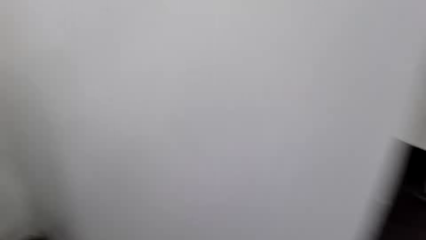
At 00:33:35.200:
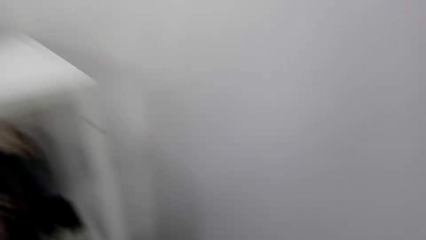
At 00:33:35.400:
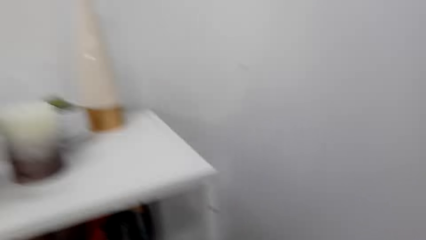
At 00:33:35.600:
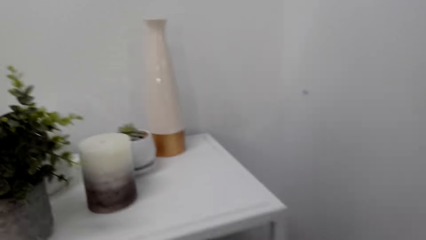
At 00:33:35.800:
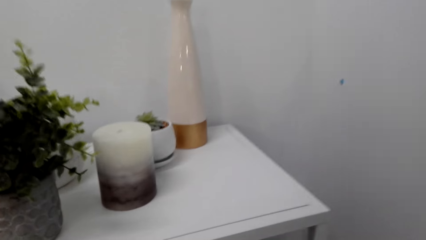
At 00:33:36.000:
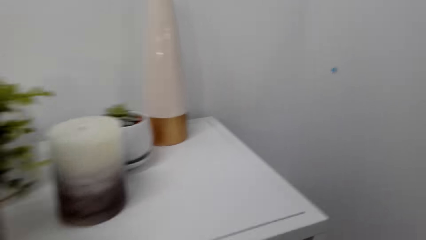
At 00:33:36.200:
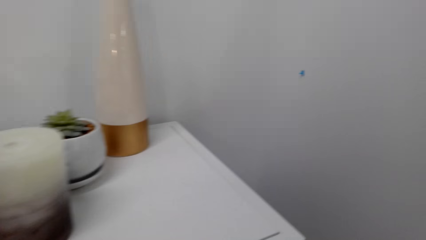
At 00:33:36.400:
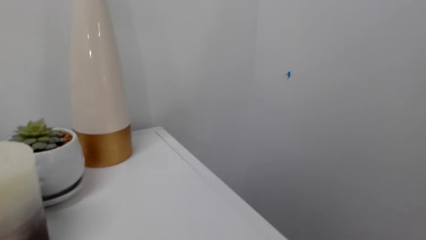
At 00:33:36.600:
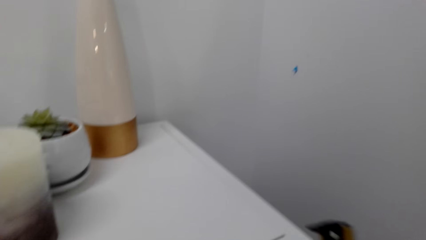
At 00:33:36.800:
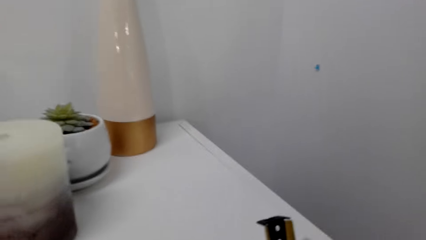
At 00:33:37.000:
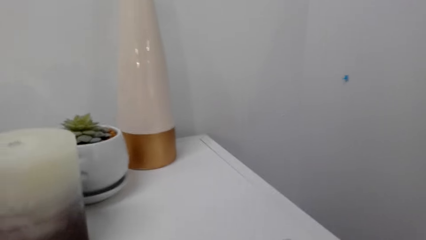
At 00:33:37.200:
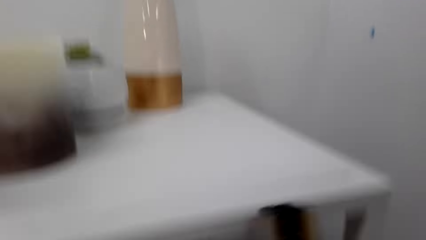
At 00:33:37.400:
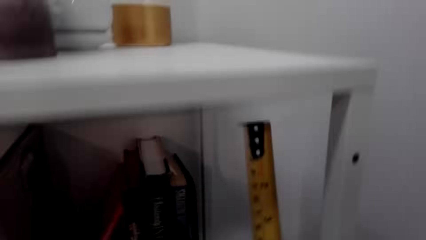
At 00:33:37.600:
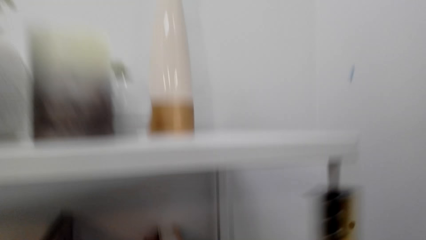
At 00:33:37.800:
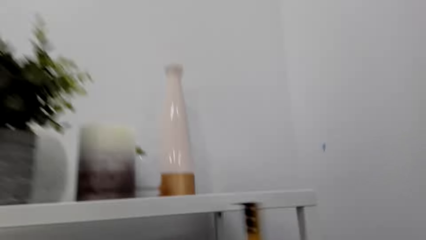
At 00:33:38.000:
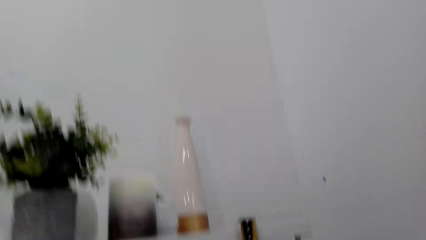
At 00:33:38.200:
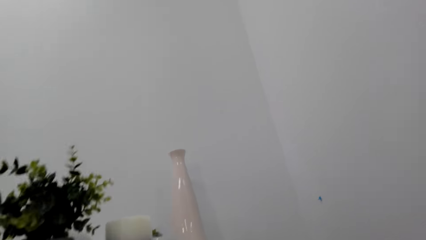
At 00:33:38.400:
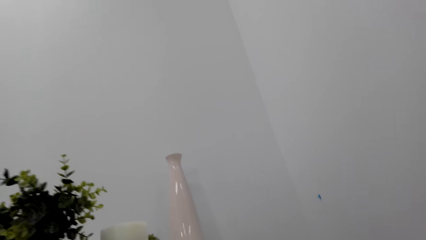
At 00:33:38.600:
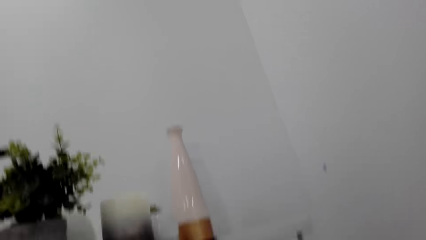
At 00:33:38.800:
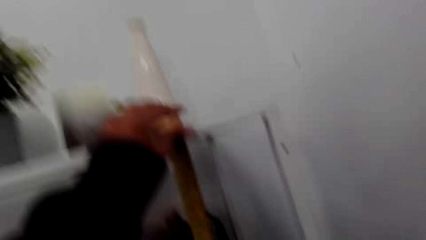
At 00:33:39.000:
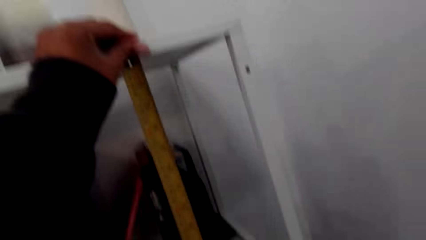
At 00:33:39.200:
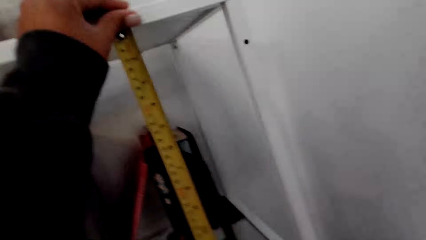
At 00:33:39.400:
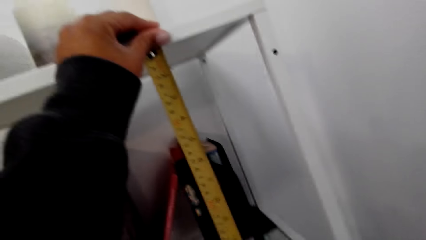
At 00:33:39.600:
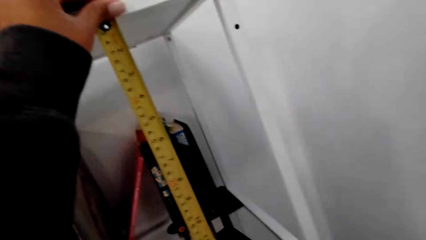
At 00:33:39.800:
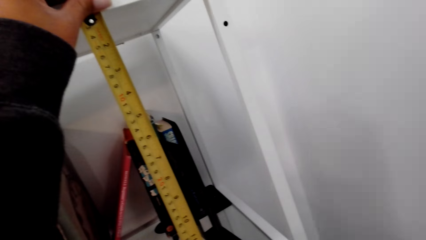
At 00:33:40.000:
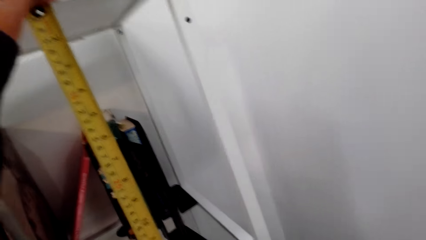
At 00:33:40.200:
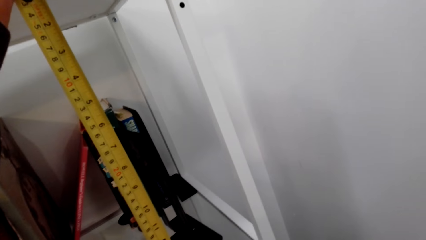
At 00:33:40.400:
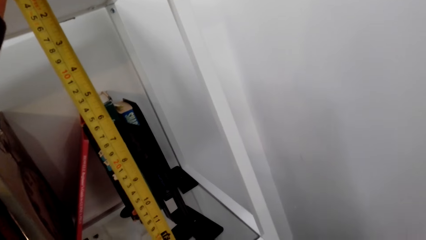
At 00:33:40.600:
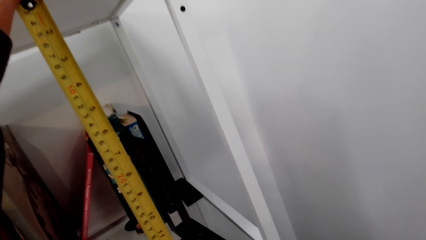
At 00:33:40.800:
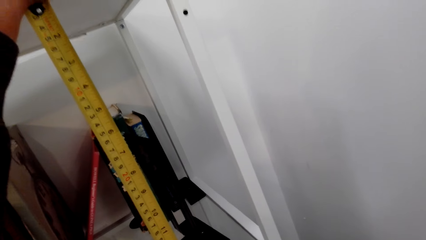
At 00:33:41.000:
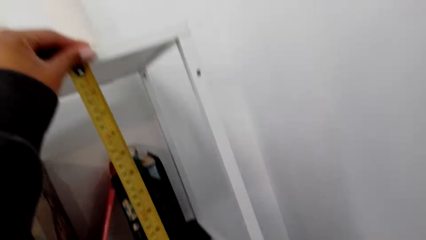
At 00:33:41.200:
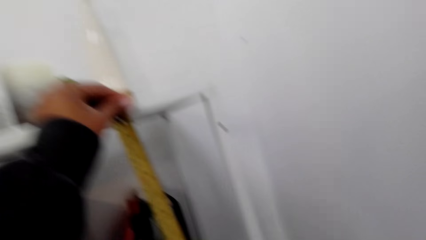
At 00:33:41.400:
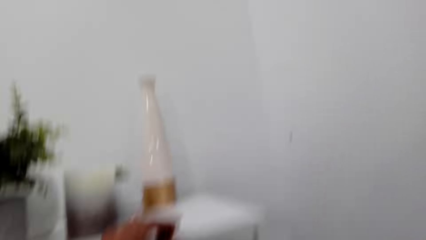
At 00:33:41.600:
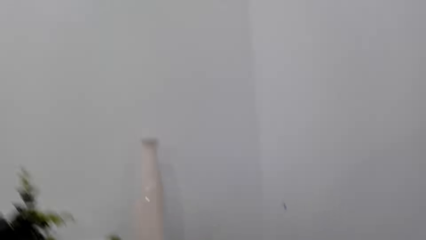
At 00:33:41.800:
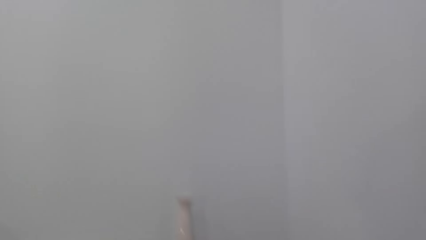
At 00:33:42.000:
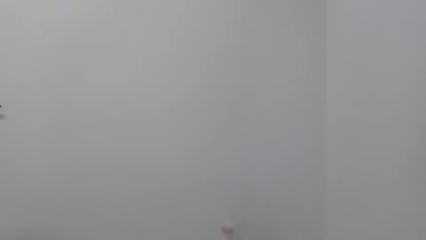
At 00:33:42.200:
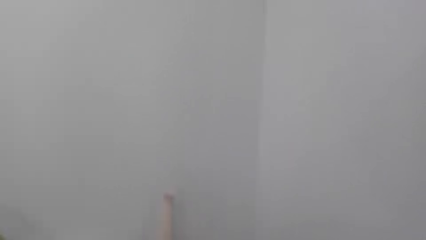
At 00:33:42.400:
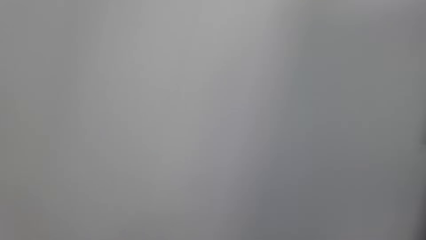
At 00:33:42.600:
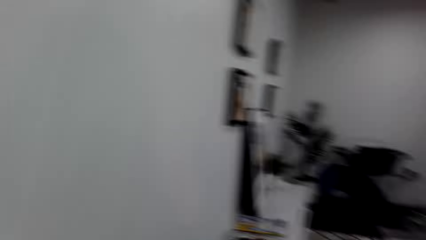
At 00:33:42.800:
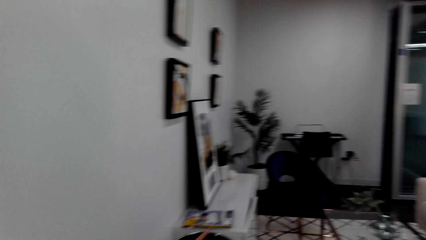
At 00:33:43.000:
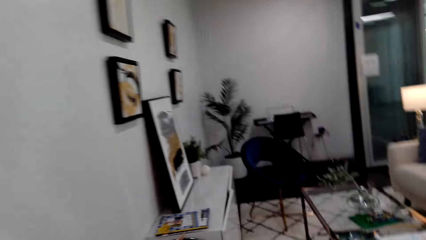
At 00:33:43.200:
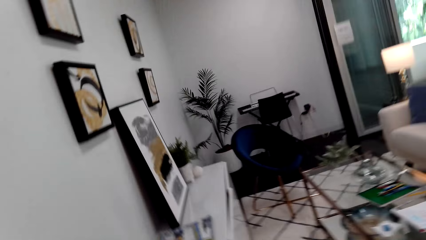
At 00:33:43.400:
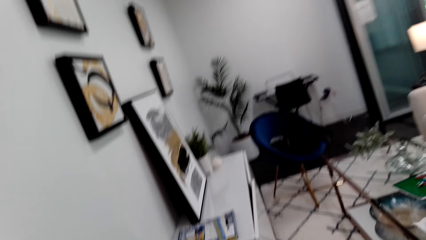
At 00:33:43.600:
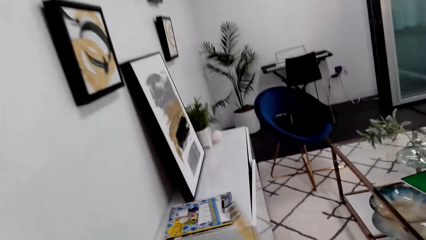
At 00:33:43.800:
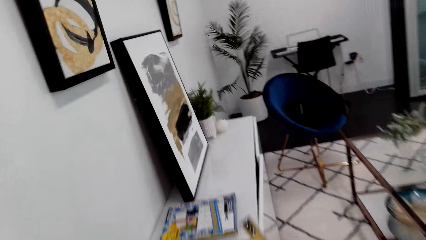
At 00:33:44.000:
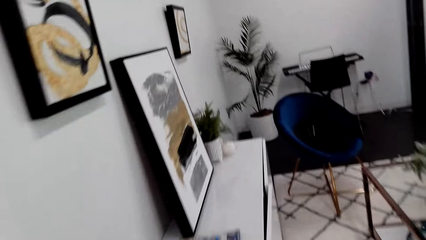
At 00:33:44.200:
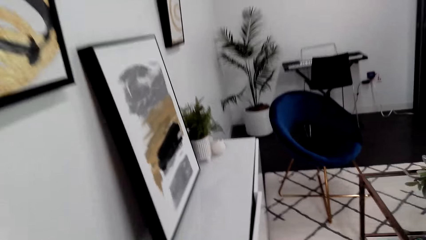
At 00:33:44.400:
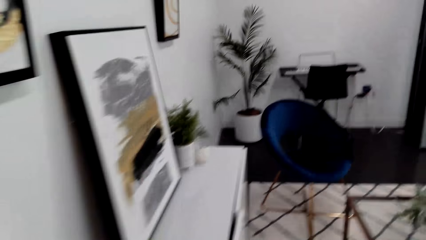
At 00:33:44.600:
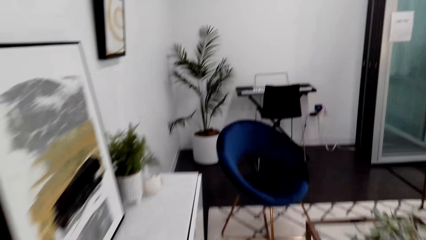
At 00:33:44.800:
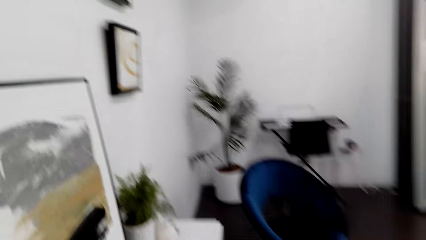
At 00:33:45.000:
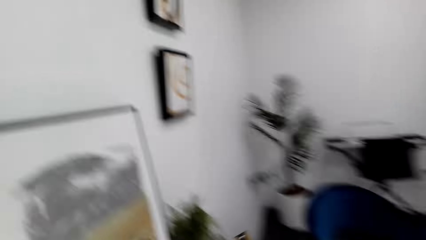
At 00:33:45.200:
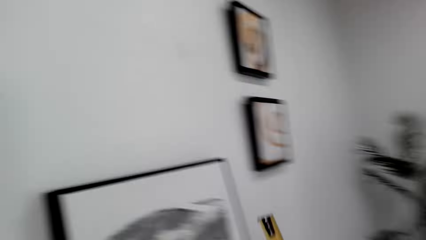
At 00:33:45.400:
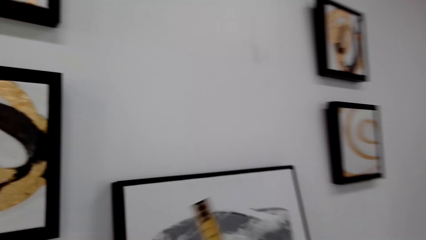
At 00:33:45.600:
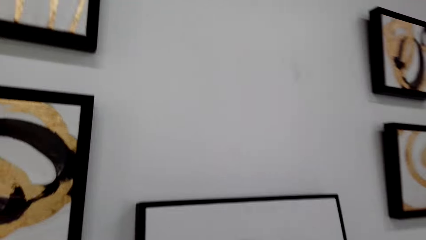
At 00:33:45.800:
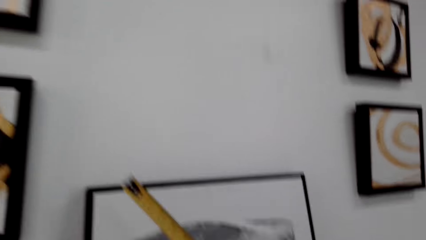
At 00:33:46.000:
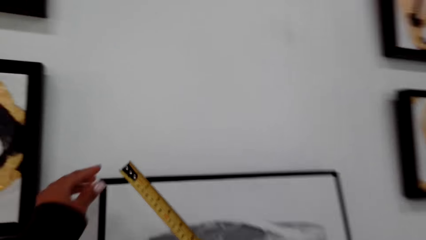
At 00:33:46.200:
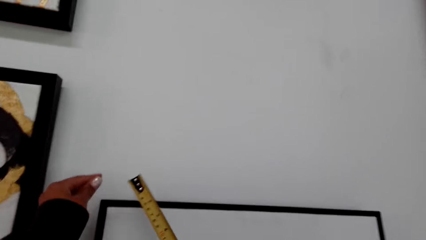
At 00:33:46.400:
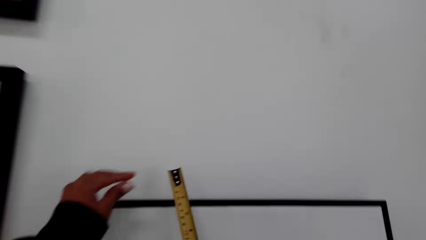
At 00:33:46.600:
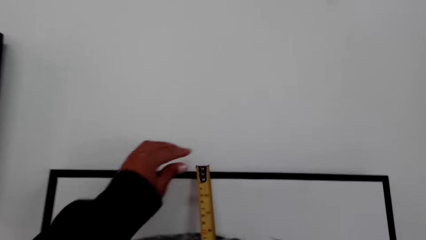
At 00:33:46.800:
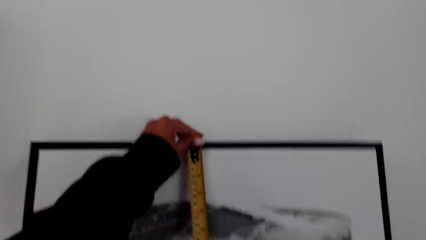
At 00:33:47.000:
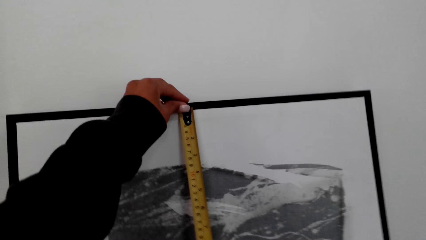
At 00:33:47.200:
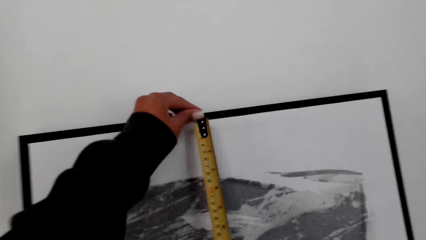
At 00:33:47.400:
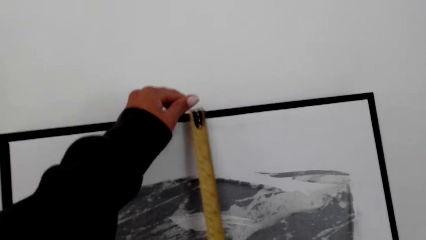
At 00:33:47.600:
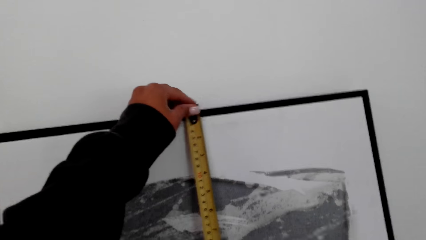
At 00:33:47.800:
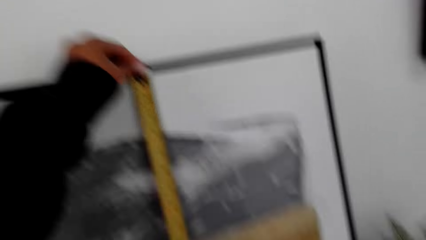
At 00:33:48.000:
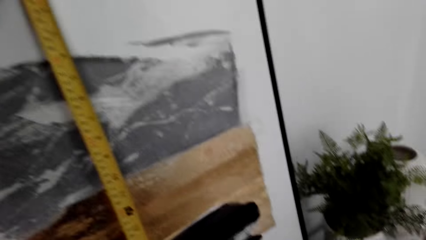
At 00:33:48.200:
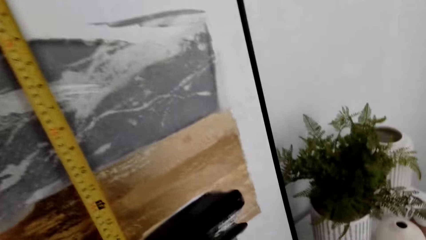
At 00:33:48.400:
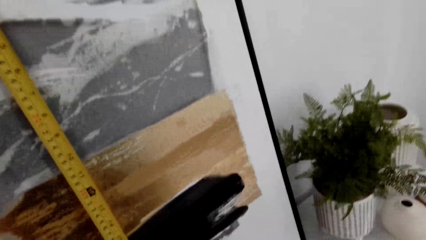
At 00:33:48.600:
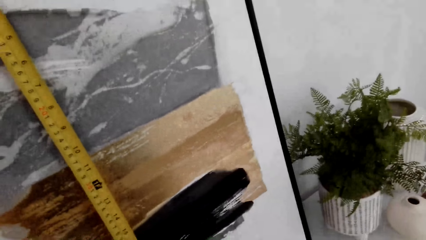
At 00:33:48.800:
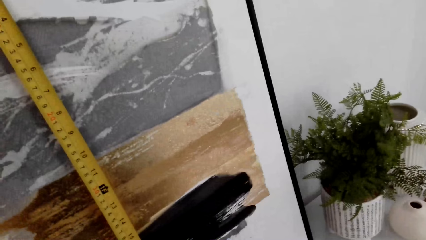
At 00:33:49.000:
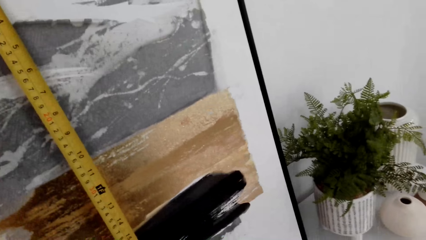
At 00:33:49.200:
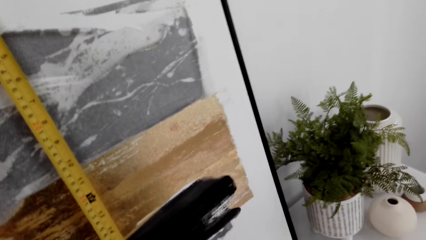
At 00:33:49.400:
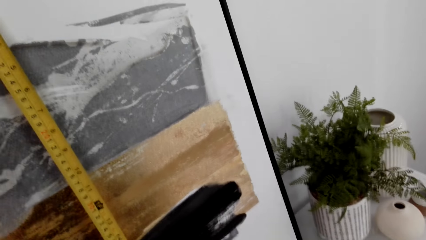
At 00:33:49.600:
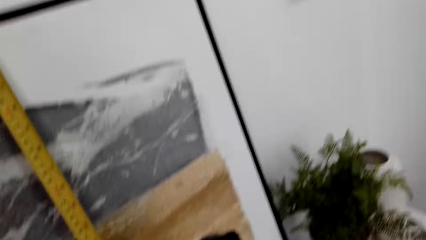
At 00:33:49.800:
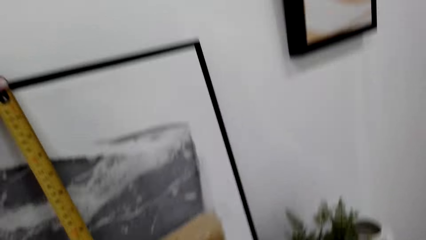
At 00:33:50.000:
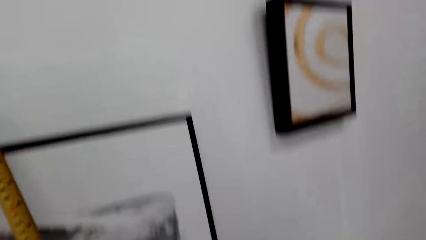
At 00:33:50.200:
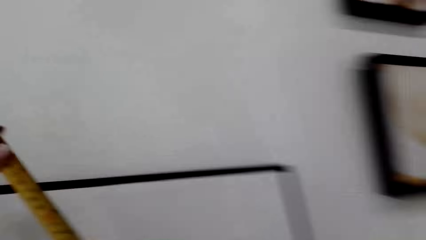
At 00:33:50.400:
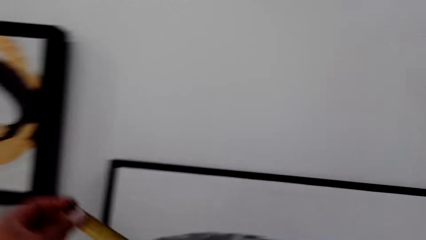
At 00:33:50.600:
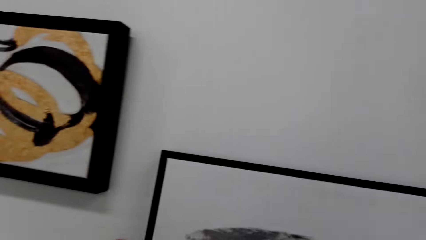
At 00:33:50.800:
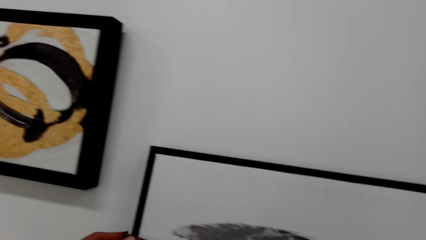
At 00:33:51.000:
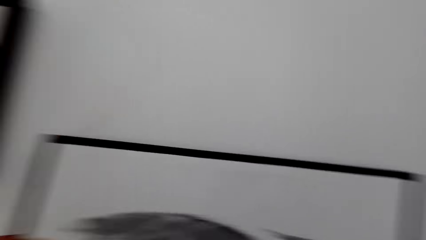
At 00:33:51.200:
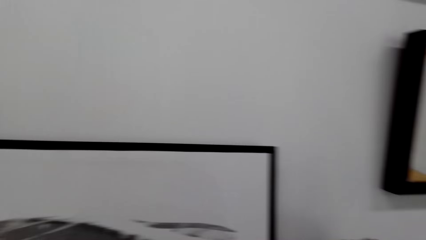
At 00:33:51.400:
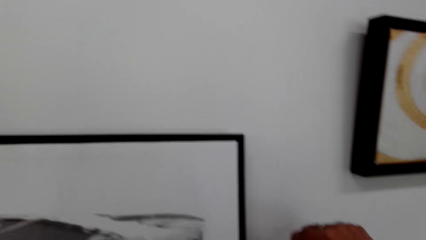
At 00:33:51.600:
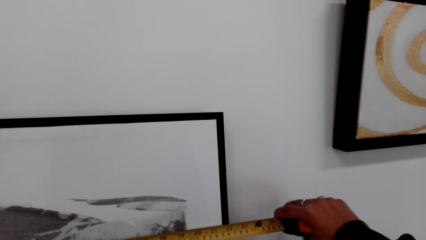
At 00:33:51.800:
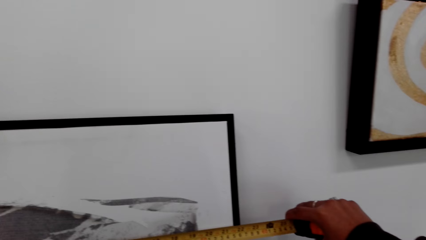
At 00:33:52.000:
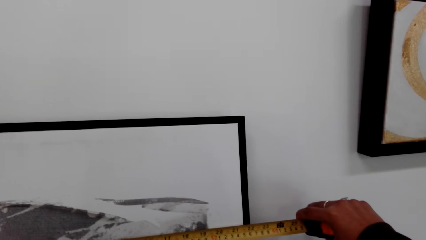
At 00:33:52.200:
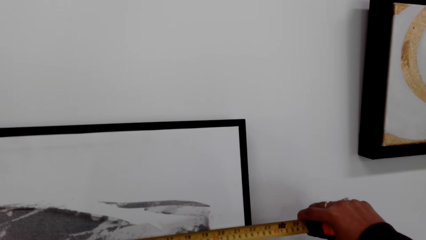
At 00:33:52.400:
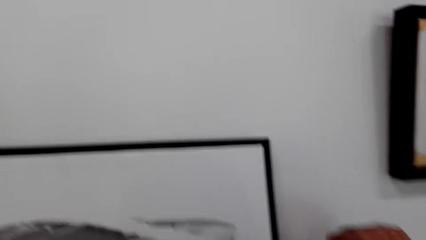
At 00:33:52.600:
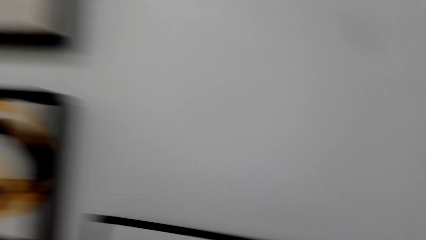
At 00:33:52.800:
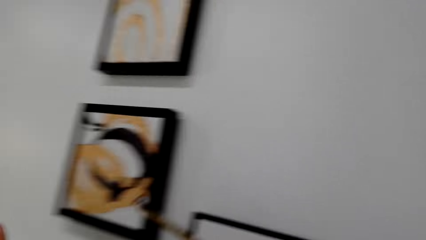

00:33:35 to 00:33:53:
The camera wearer measures a bookshelf using the tape measure. They dialogue with a person. They walk around the house. They measure the portrait pictures on the wall using the tape measure. They dialogue with the person.
